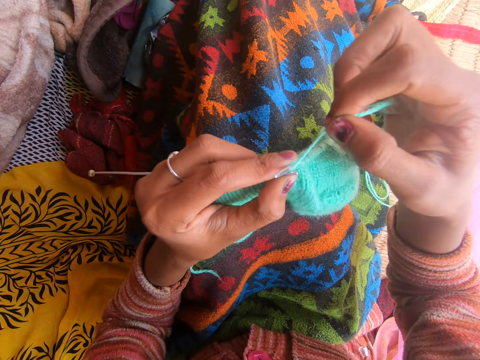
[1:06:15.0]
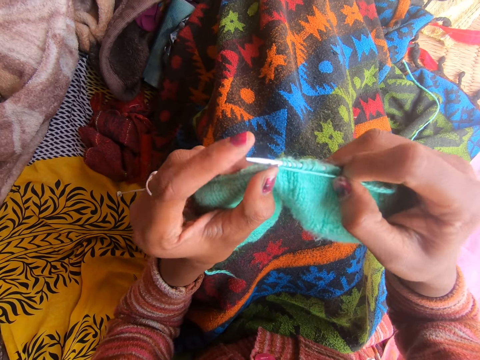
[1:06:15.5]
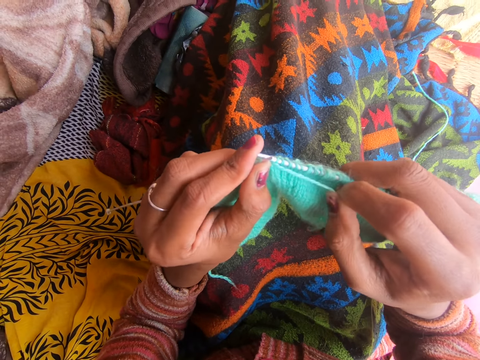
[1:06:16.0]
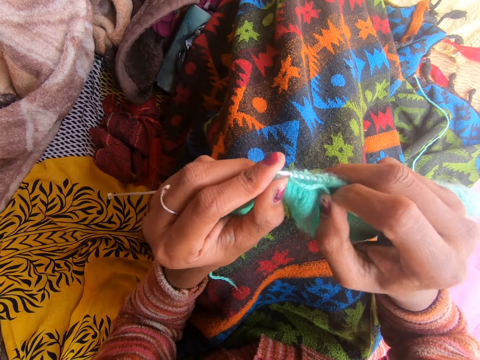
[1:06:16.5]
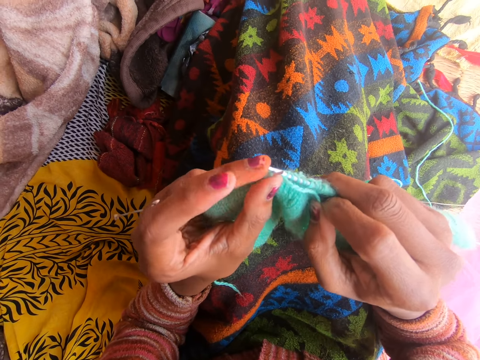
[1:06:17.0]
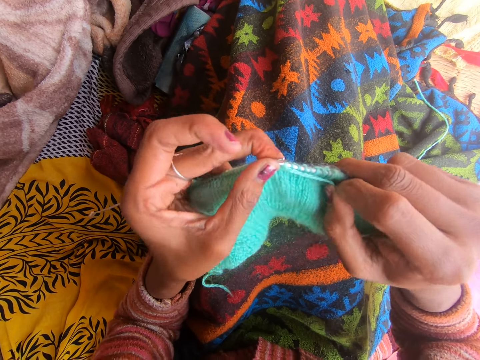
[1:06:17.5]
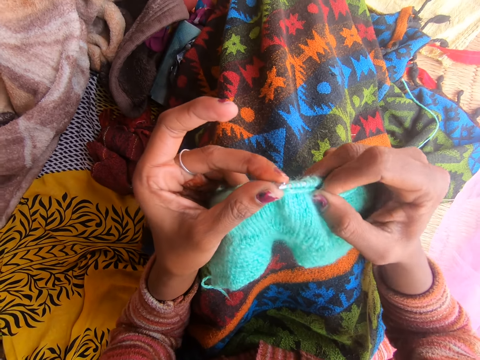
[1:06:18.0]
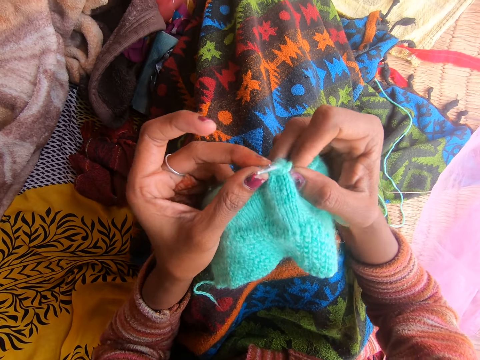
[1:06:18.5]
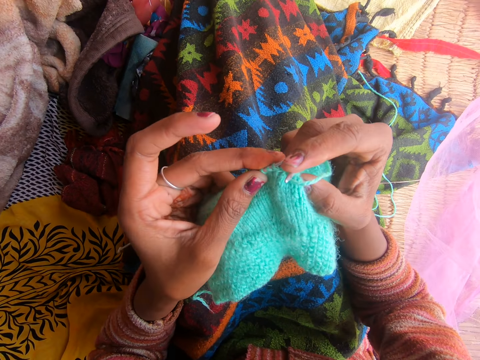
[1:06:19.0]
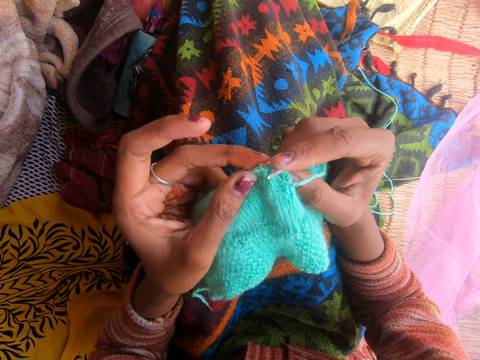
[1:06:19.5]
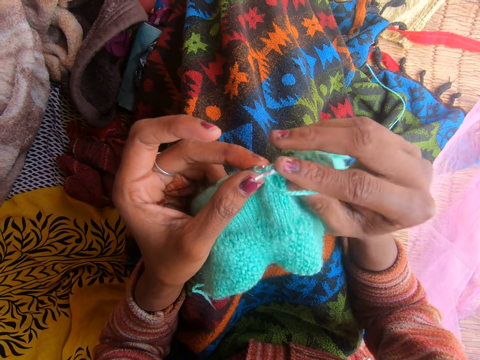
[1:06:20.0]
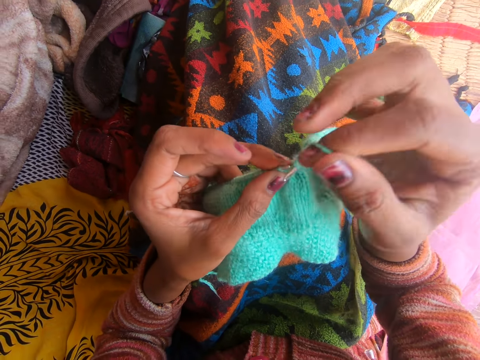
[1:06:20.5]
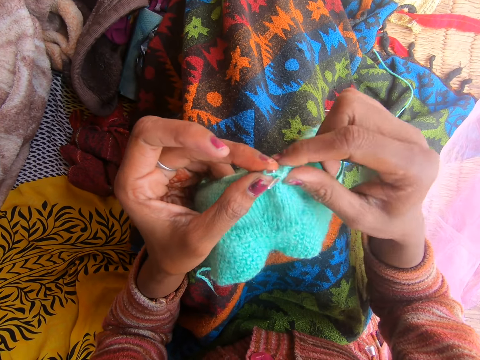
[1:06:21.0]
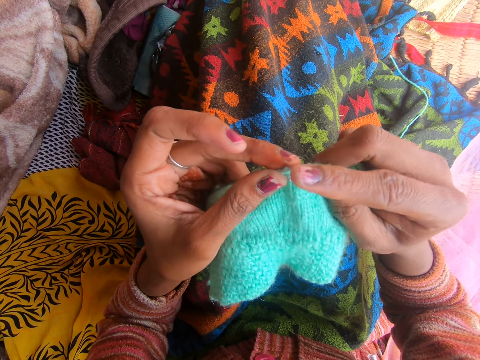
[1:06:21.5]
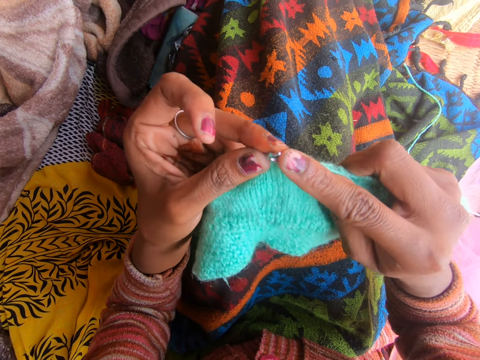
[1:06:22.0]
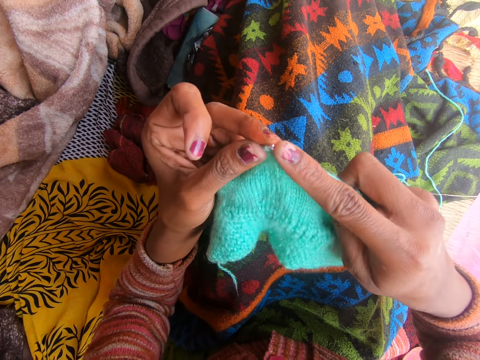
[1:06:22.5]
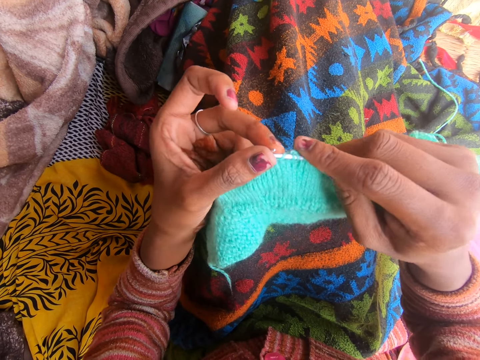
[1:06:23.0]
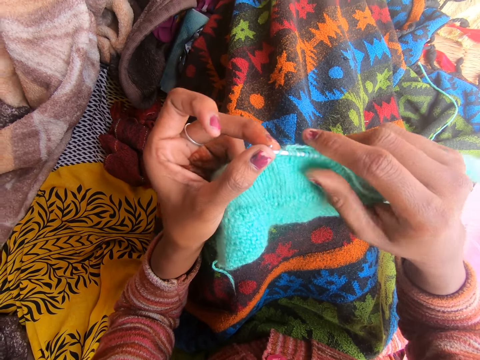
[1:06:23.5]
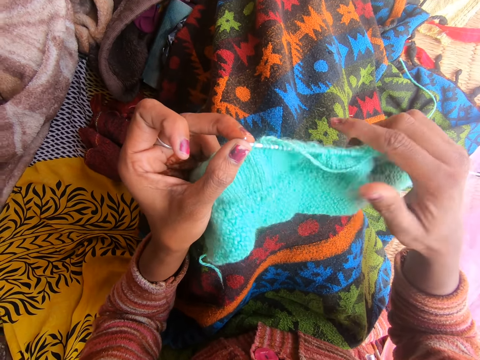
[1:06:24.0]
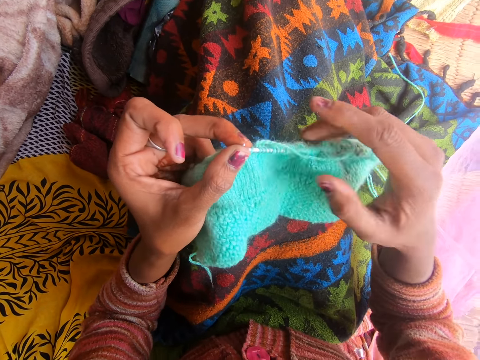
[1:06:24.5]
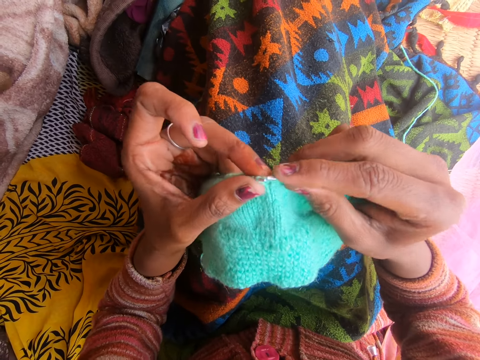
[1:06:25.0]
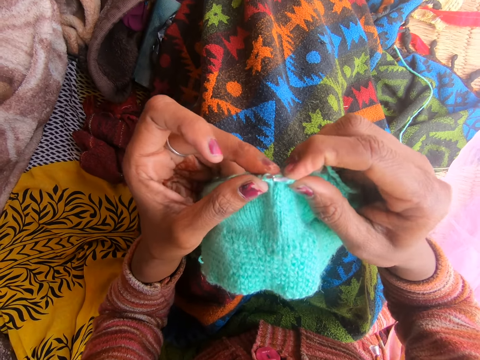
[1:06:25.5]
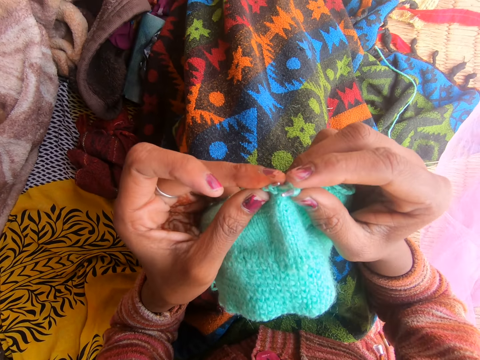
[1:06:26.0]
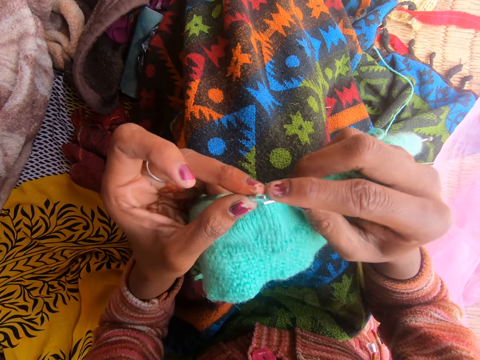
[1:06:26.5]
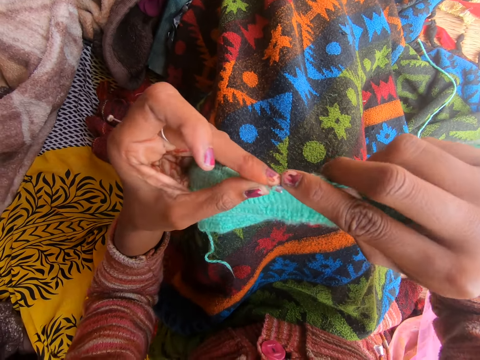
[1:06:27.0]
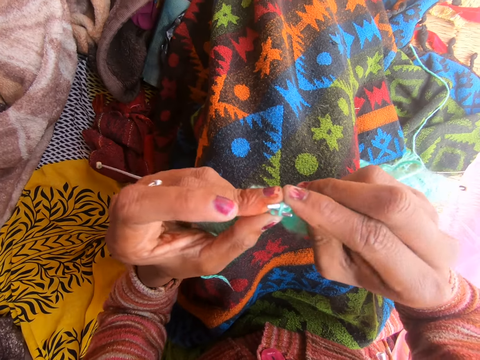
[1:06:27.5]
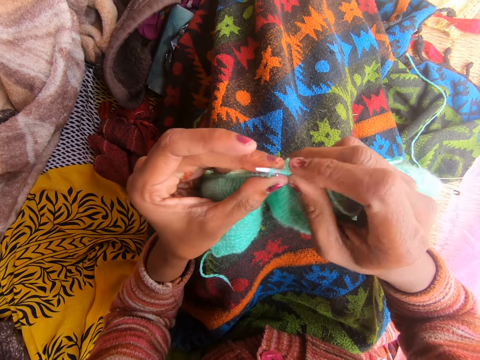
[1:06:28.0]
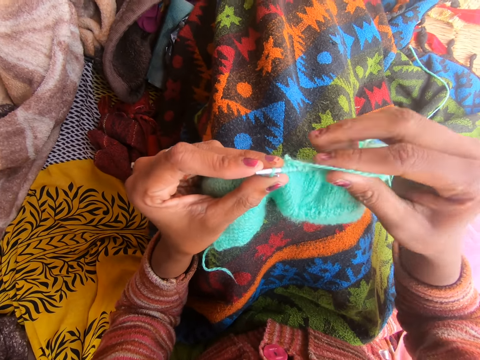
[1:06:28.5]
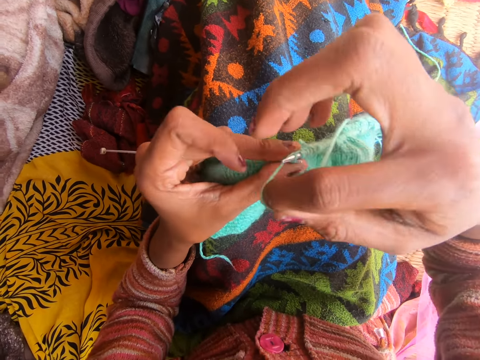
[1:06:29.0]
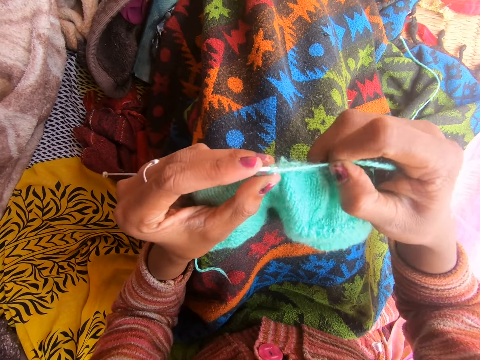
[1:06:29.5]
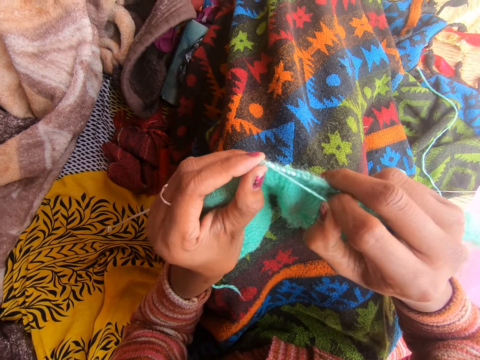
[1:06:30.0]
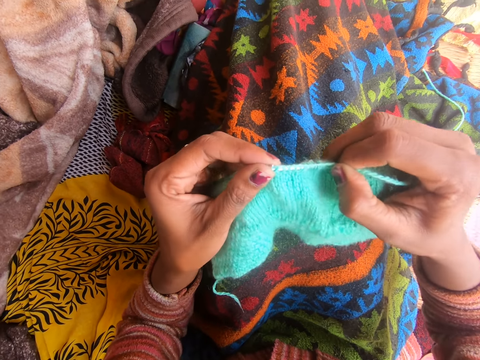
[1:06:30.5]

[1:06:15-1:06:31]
The camera wearer adjusts the fabric on the right knitting pin. They knit the fabric.

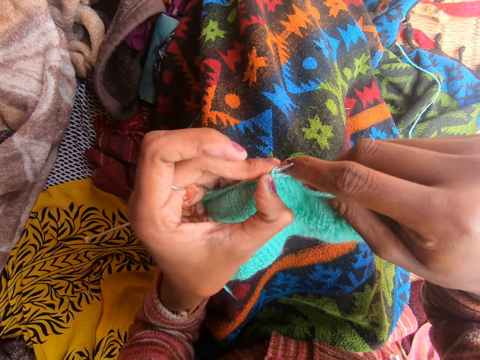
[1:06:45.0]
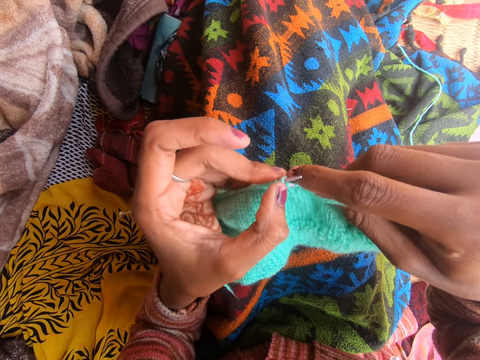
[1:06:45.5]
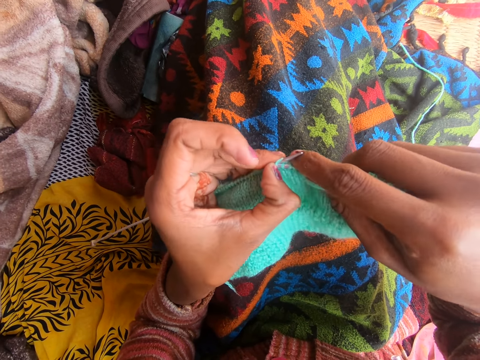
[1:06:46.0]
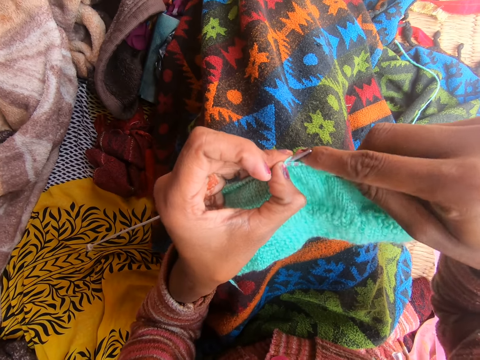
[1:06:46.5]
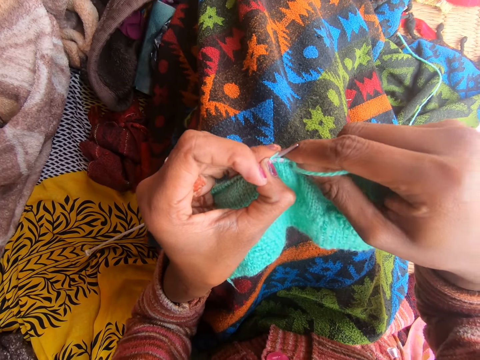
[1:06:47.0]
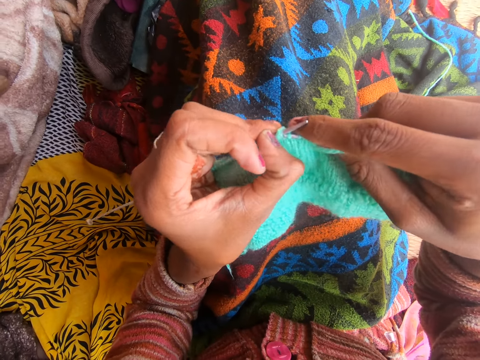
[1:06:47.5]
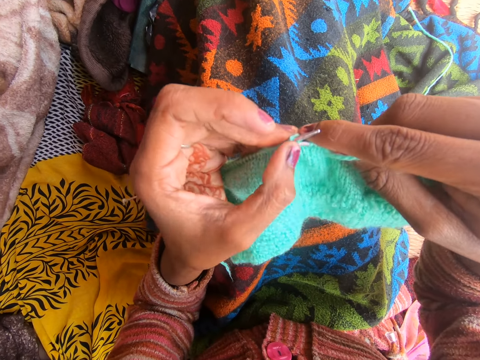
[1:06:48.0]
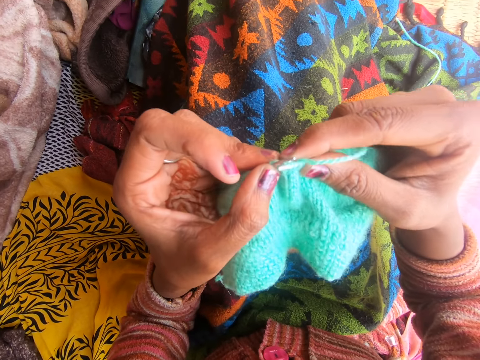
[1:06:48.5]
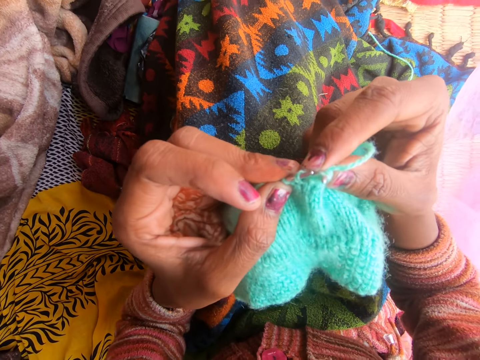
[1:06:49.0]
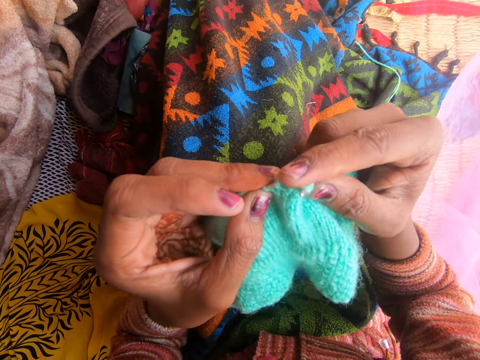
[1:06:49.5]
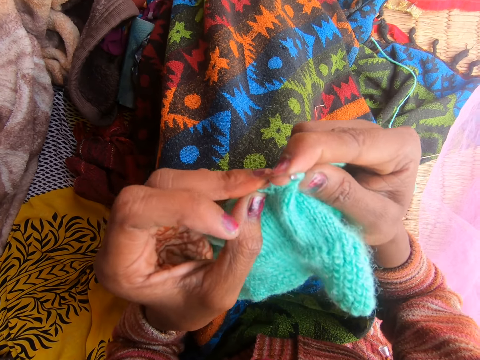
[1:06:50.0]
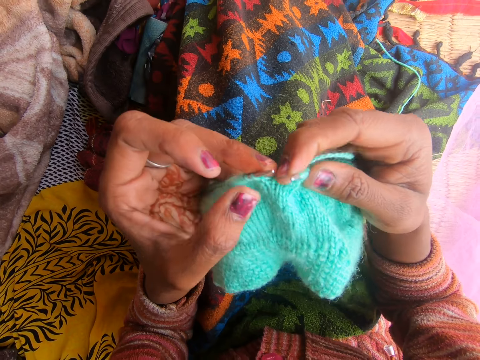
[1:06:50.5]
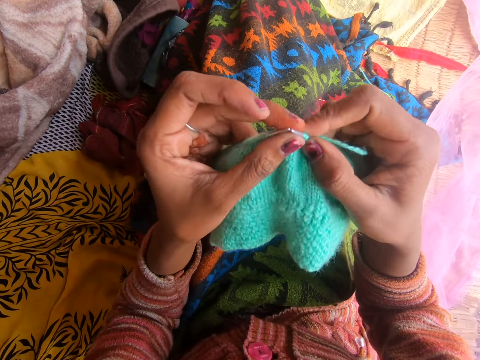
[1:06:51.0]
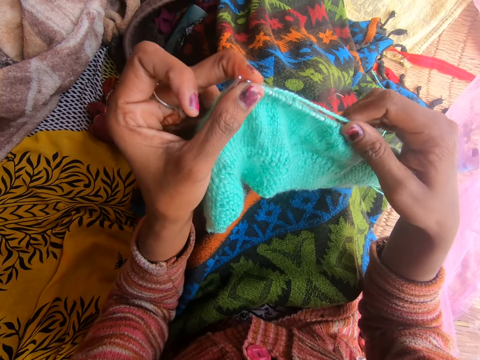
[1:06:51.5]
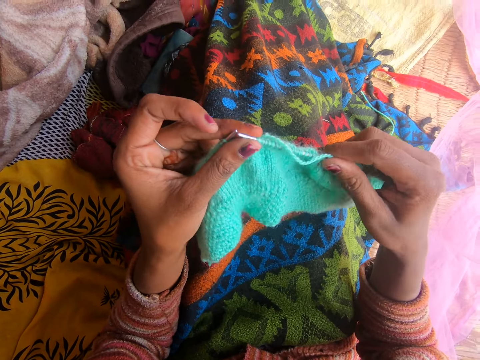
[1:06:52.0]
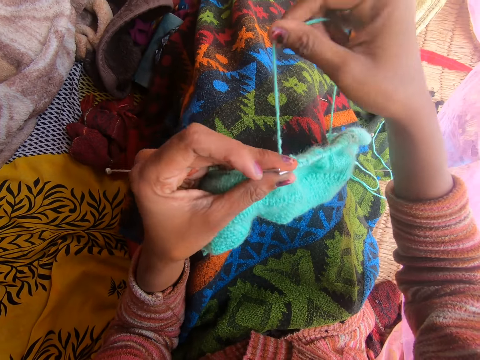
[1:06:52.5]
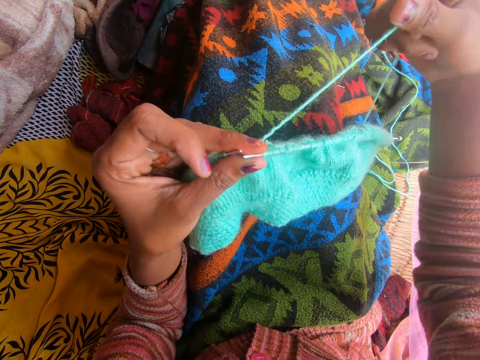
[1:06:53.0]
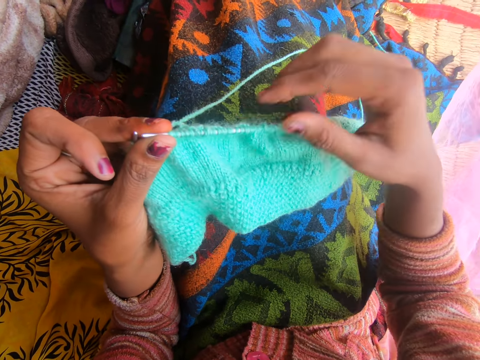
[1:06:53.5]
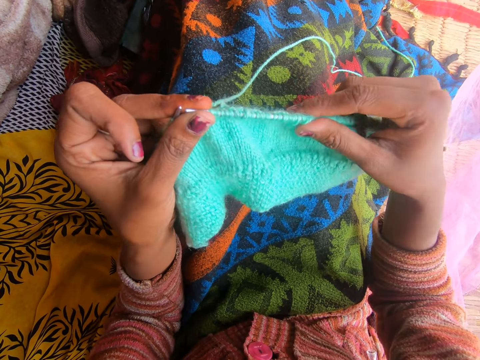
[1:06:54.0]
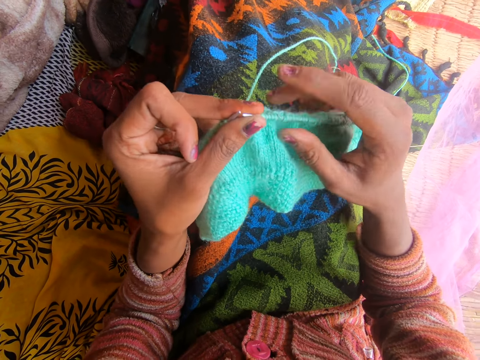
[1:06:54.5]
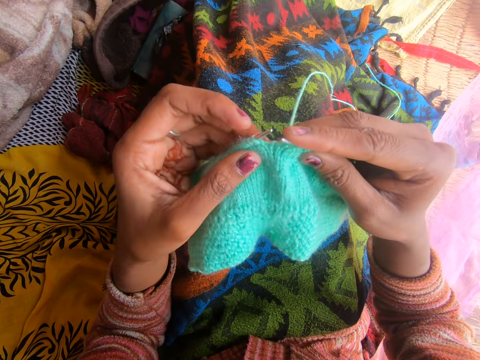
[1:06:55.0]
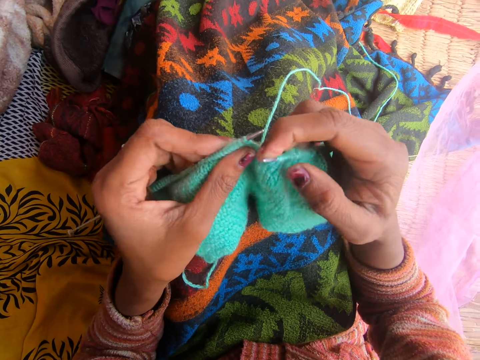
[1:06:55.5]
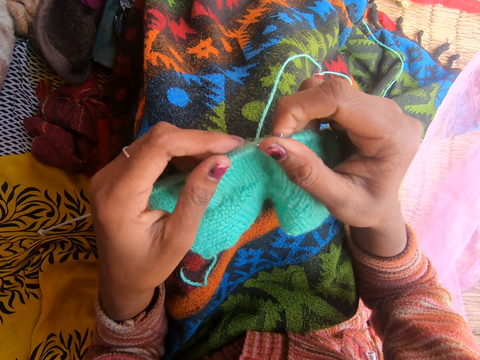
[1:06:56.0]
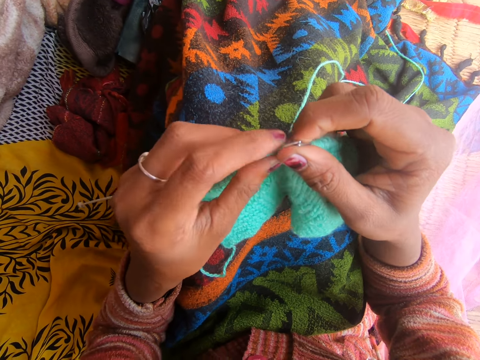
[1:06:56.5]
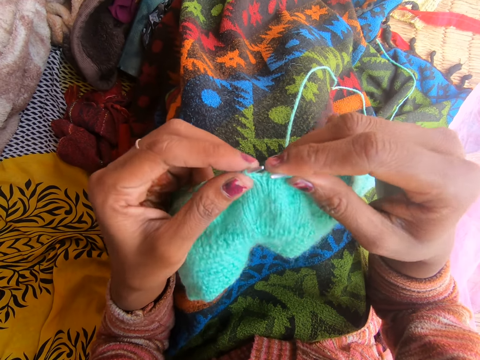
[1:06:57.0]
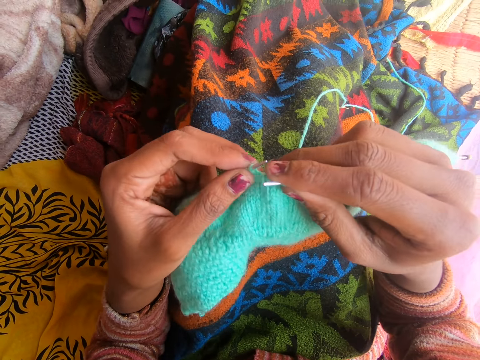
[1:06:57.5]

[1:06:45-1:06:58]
The camera wearer laughs. They adjust a thread in the fabric. They knit the fabric with the knitting needle and converse. They adjust the fabric by the left knitting pin.
